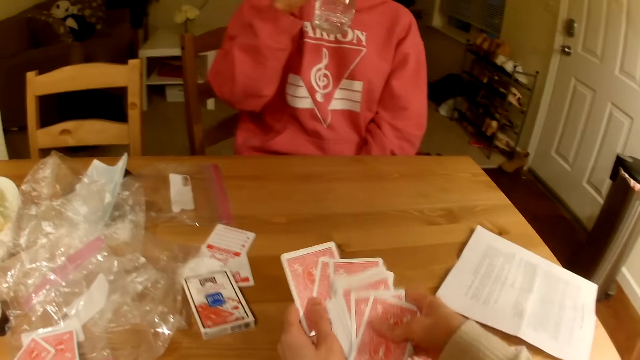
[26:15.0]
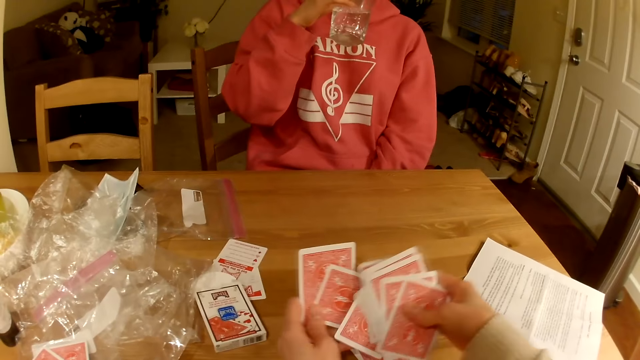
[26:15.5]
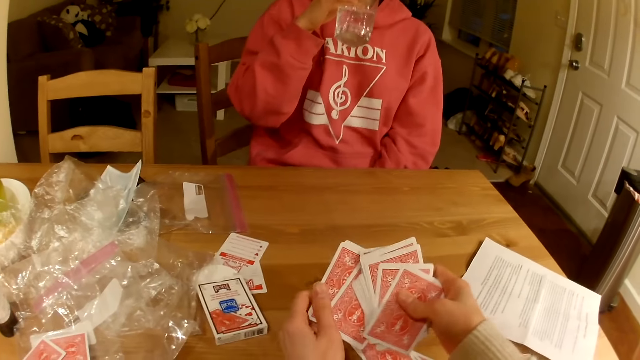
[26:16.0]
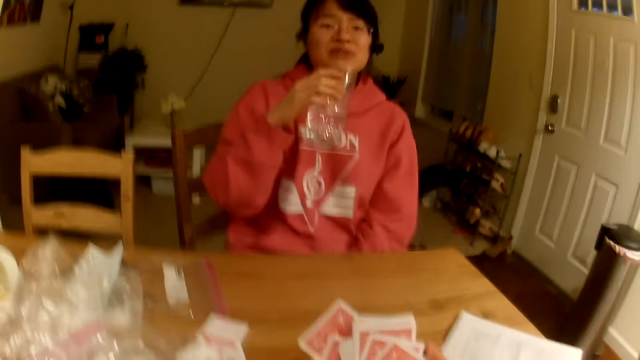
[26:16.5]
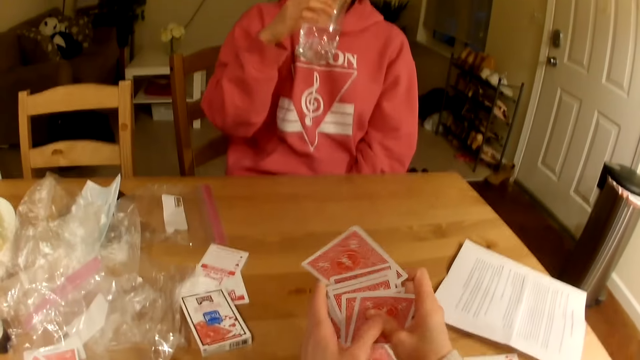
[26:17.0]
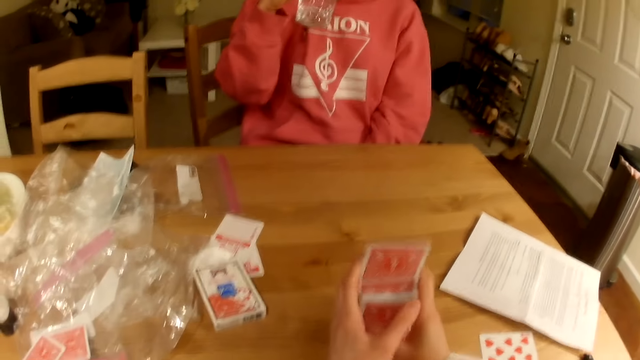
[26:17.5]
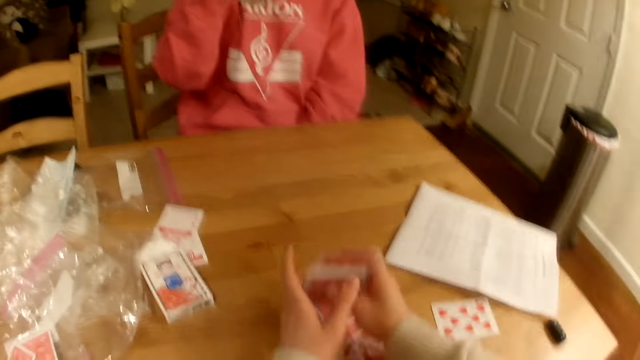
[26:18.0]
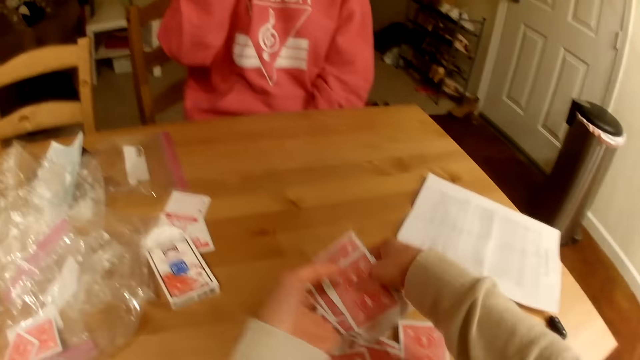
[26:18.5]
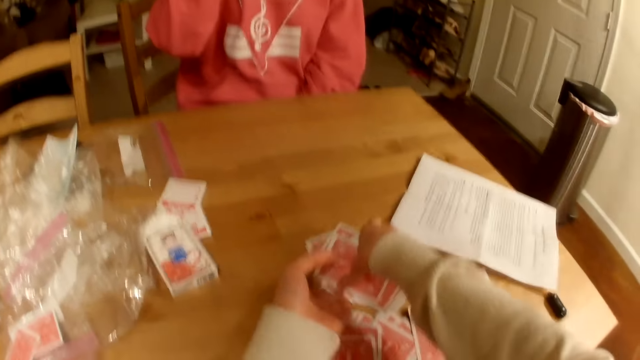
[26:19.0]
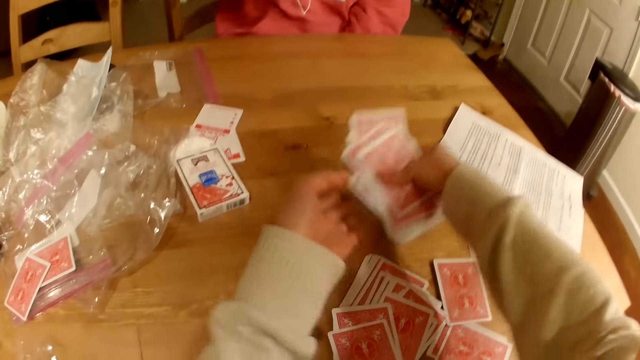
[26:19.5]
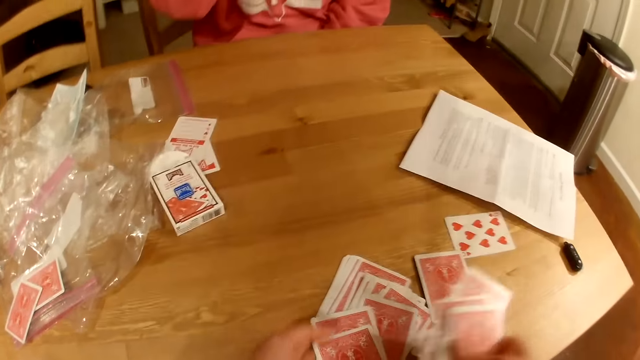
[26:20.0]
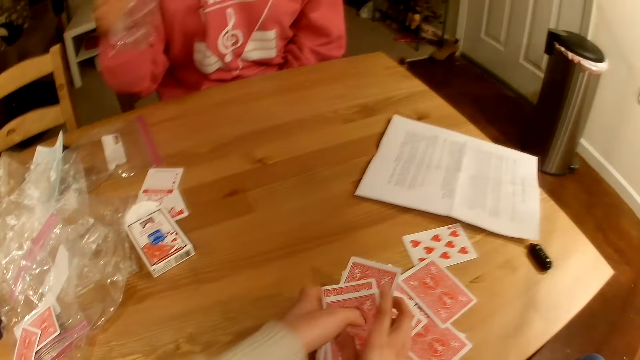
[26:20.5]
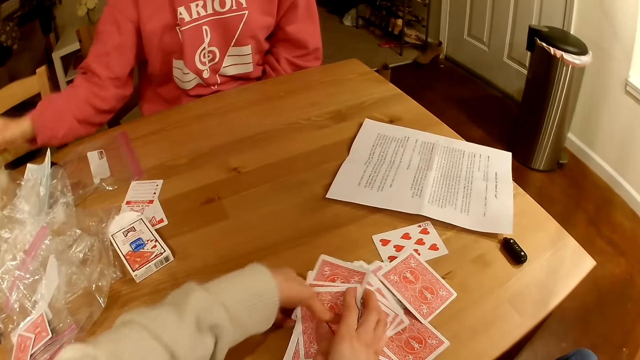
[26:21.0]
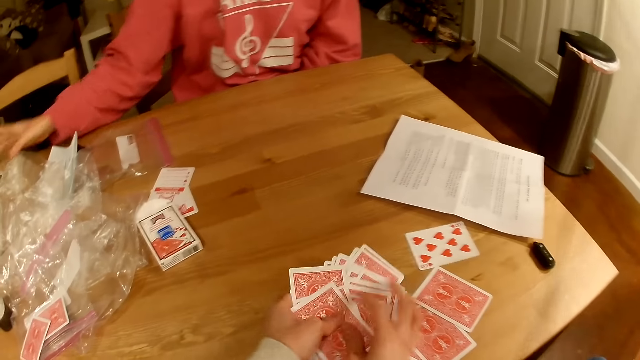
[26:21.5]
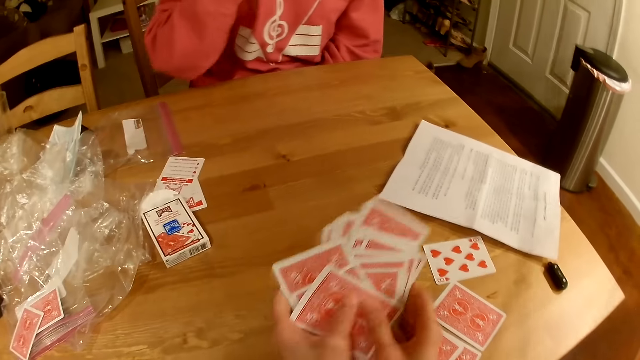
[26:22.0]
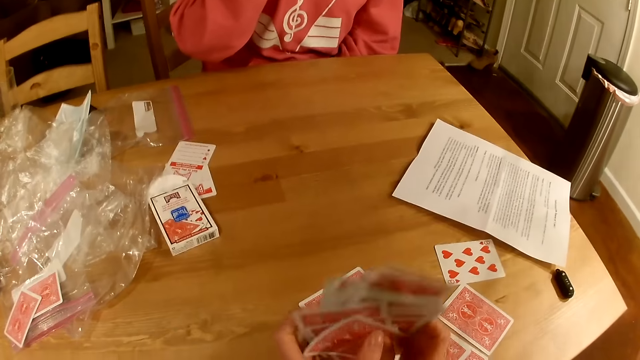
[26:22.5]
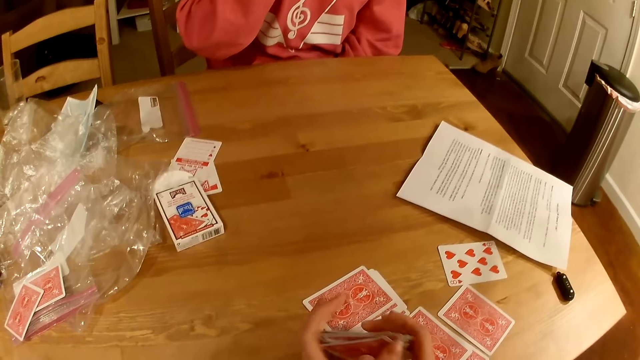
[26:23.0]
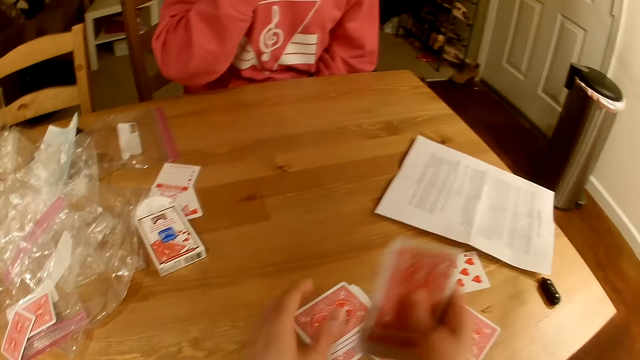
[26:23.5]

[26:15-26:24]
The camera wearer checks cards. They converse with a woman. They align the cards. The woman places the glass of water on the table. The camera wearer aligns the cards.

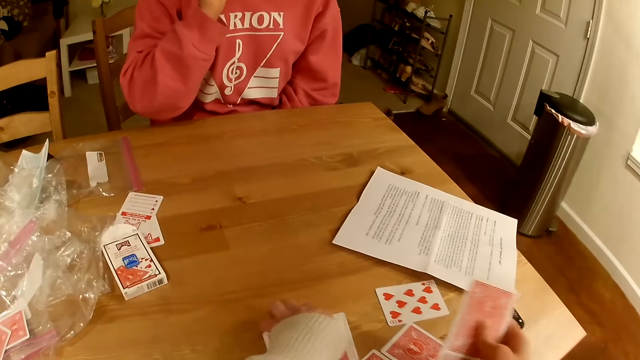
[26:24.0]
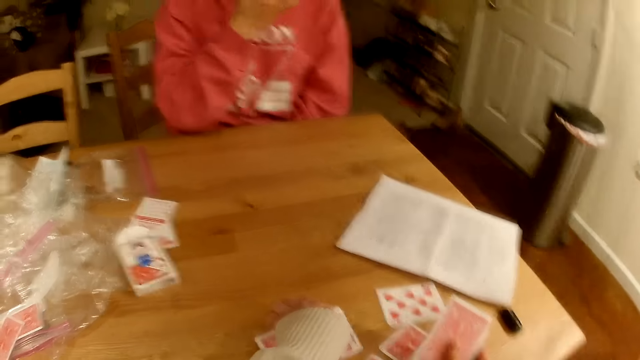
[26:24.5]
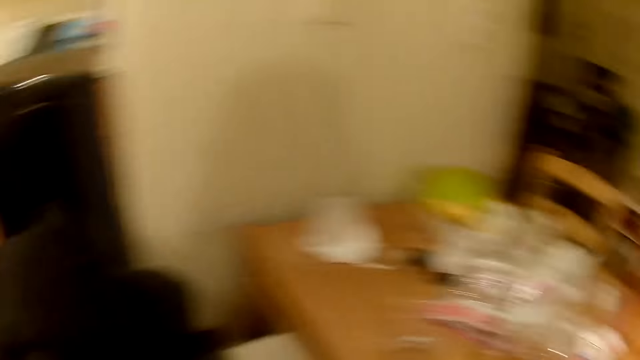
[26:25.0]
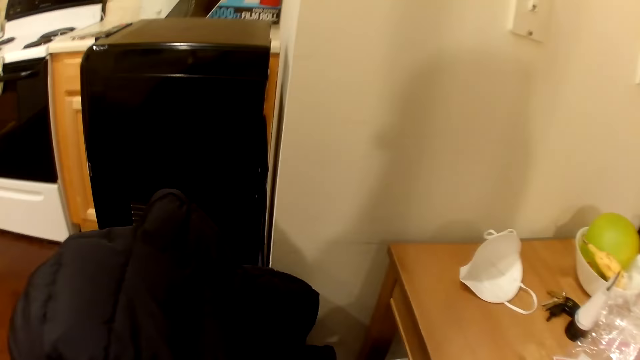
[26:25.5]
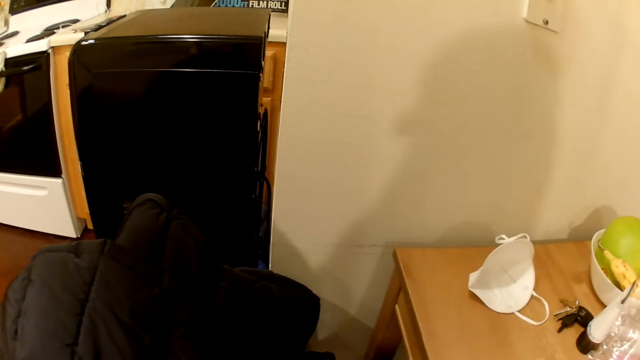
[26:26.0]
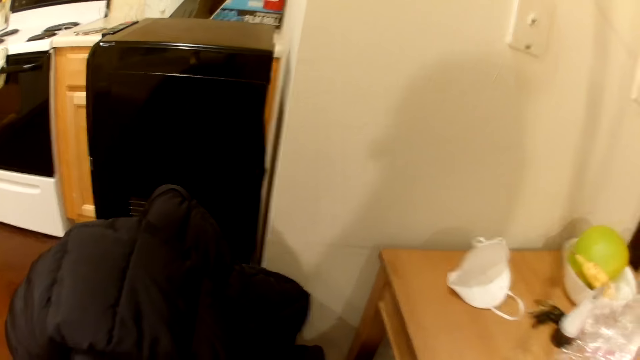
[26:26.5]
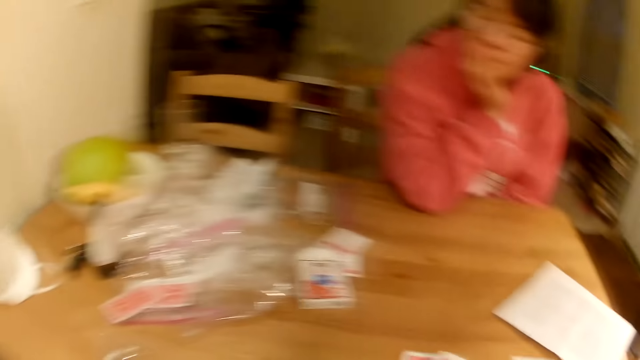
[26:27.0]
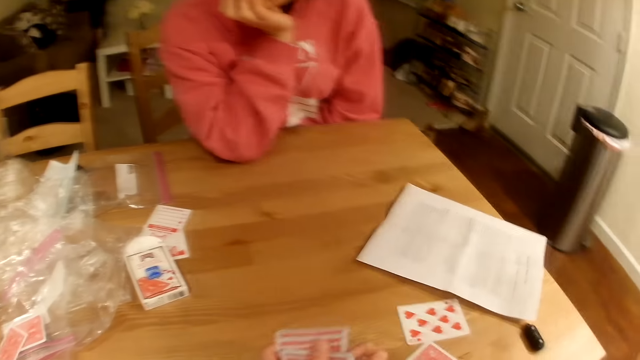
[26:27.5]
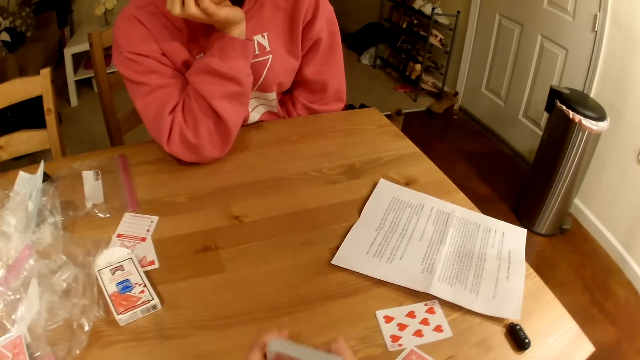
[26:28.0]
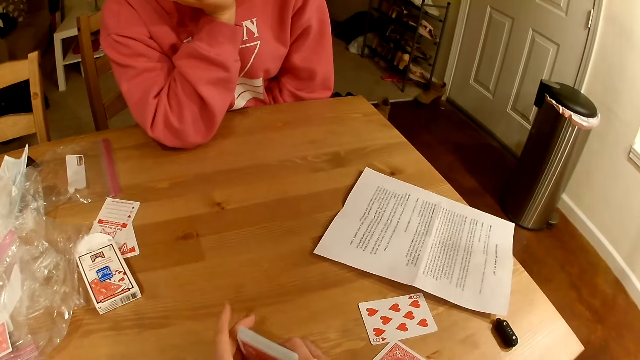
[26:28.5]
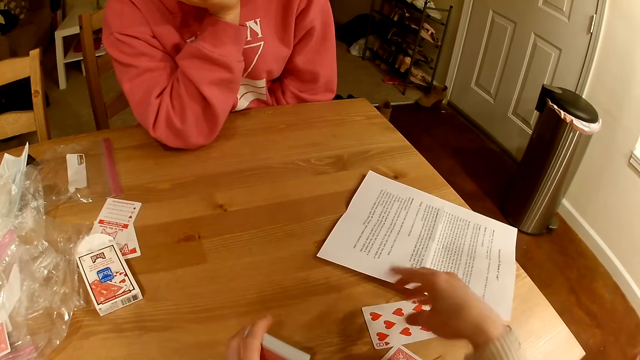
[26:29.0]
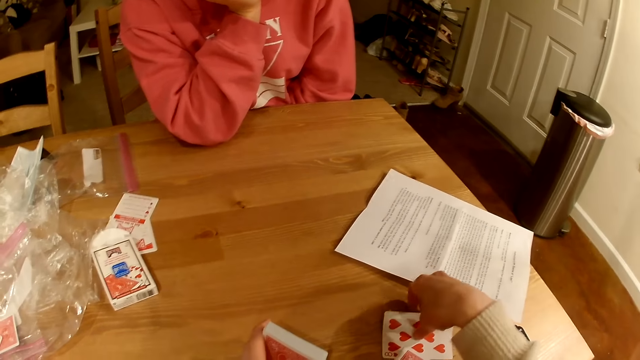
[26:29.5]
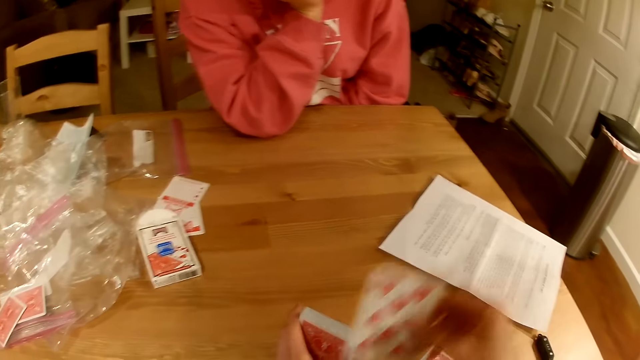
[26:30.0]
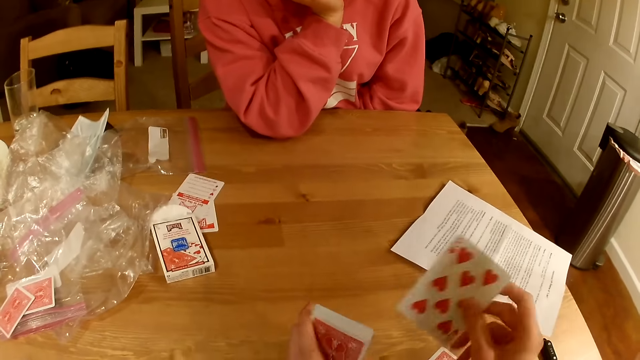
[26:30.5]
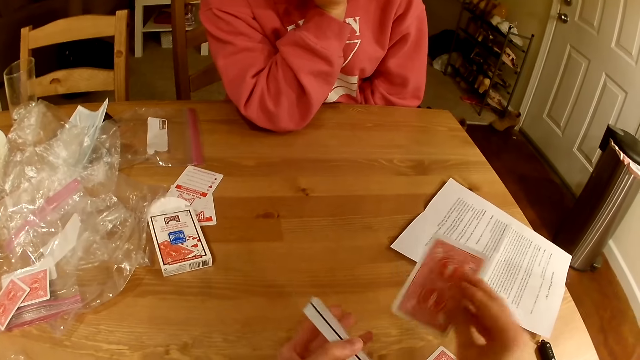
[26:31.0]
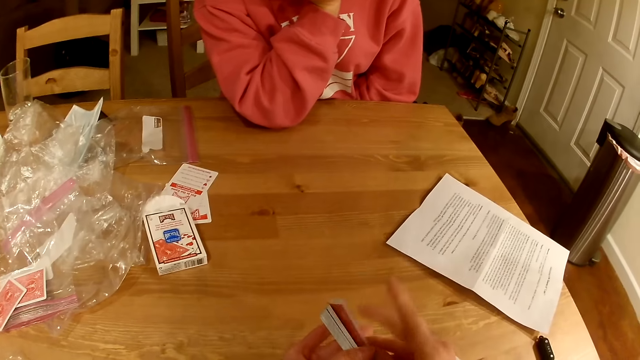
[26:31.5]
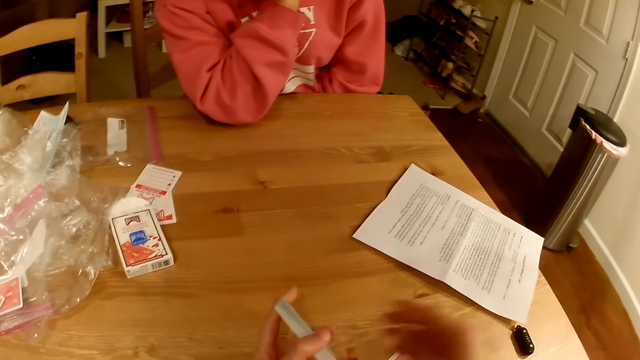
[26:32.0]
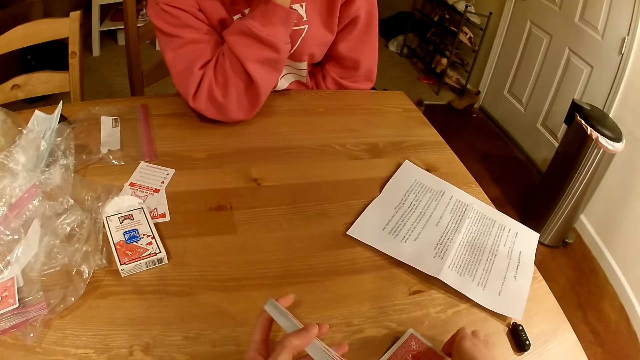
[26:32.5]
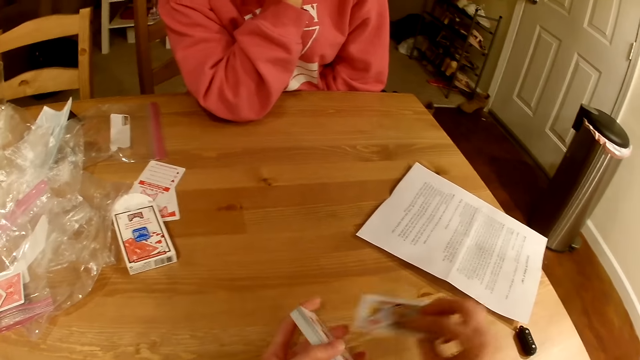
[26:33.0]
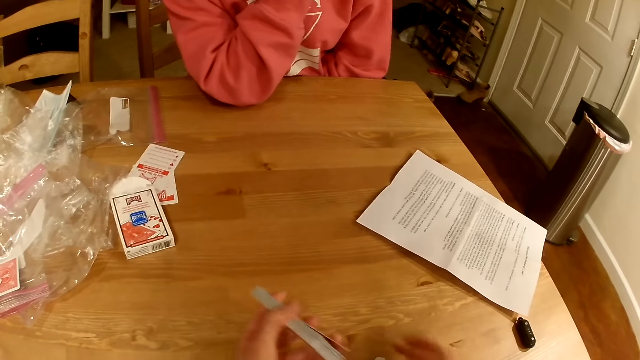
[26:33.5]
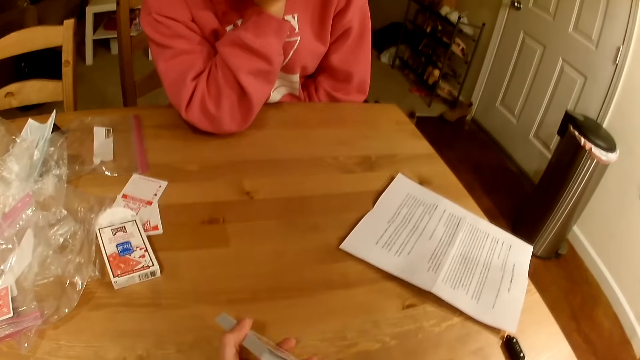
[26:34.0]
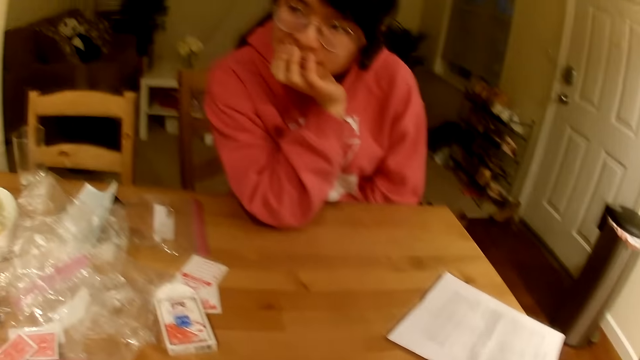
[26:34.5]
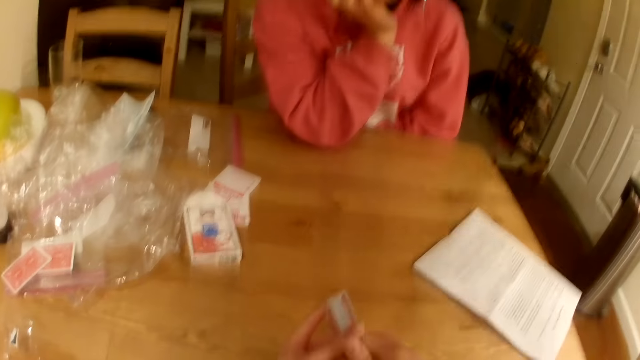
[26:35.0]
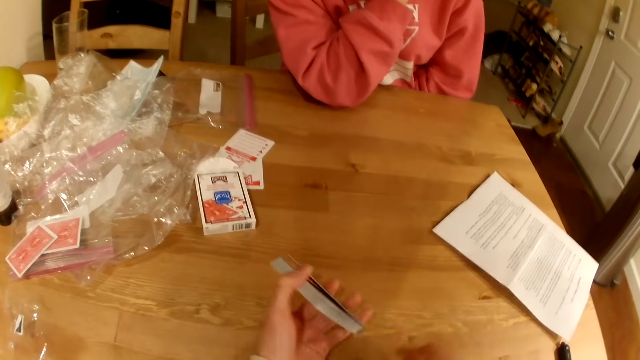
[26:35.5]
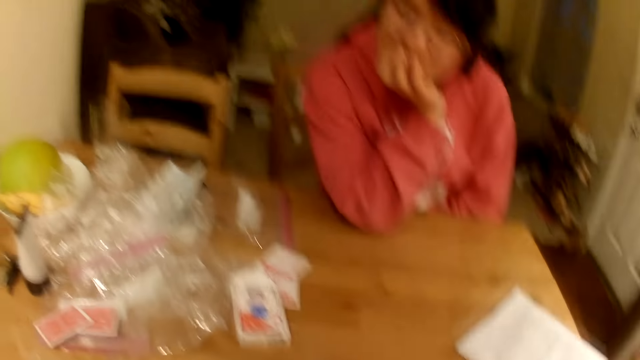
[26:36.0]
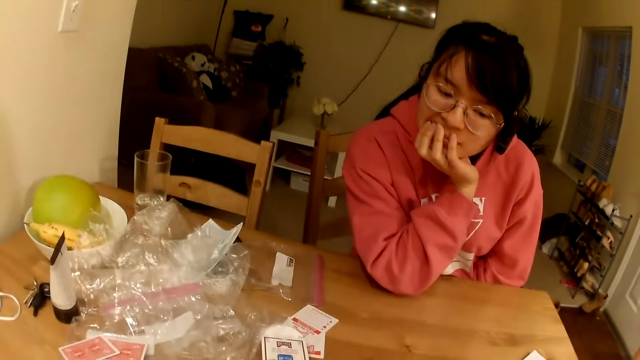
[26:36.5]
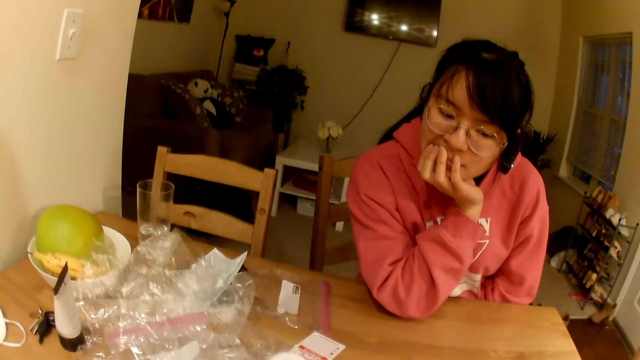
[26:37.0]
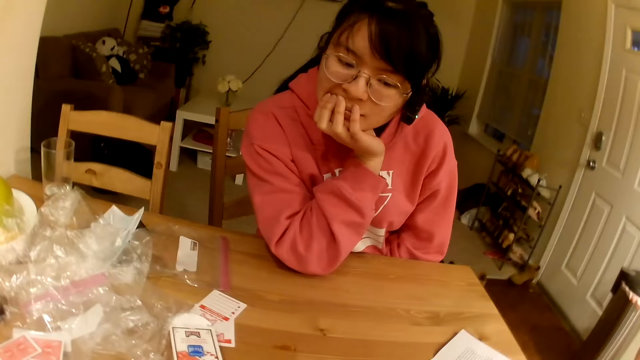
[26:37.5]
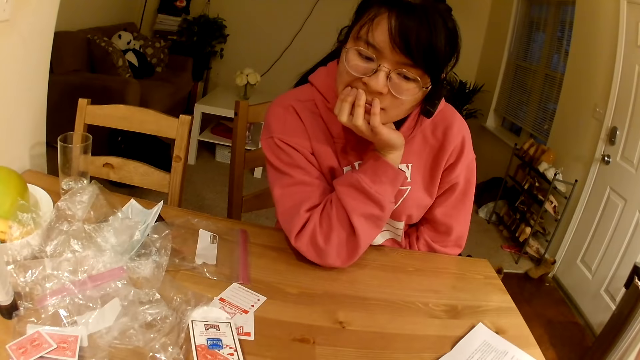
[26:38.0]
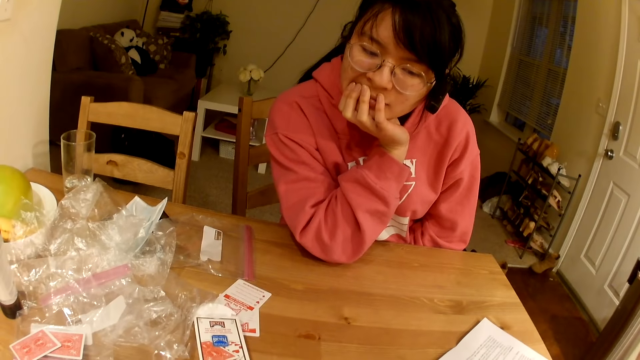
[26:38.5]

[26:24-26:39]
The camera wearer looks around the house. They converse with a woman. They align the cards. They look at the woman. They pick a card. They converse with the woman.
